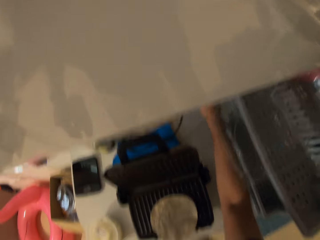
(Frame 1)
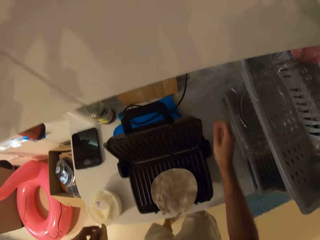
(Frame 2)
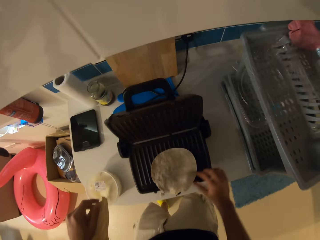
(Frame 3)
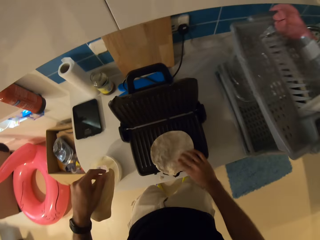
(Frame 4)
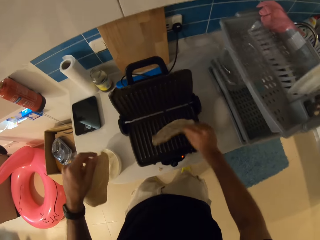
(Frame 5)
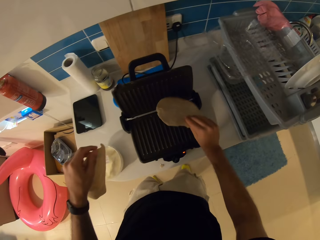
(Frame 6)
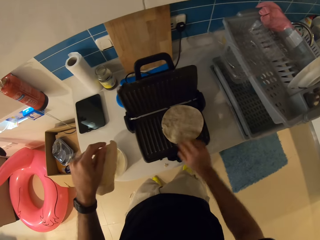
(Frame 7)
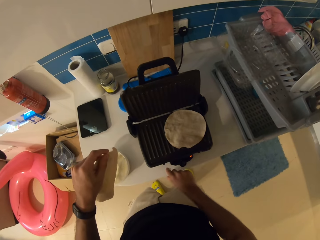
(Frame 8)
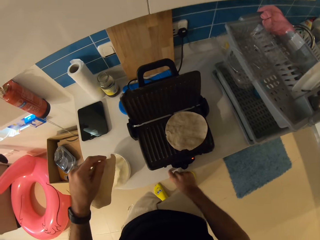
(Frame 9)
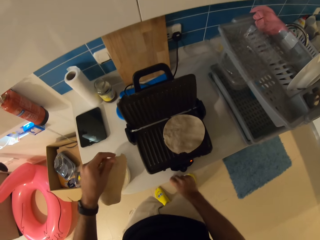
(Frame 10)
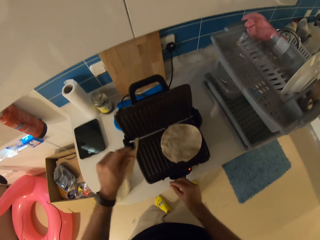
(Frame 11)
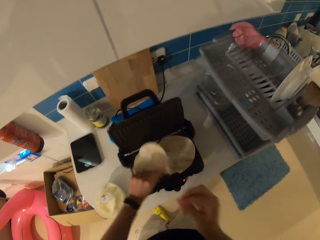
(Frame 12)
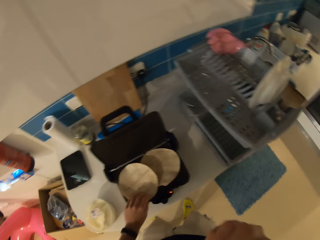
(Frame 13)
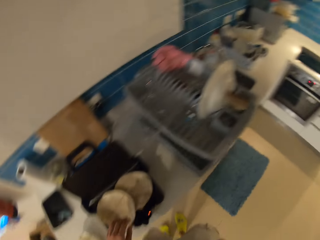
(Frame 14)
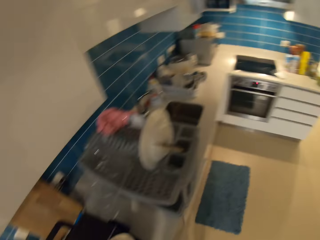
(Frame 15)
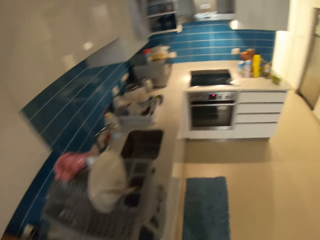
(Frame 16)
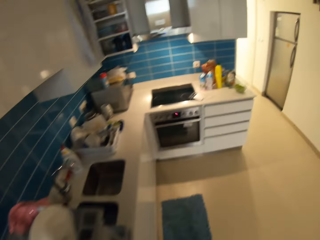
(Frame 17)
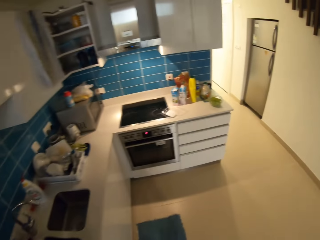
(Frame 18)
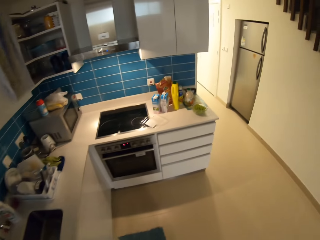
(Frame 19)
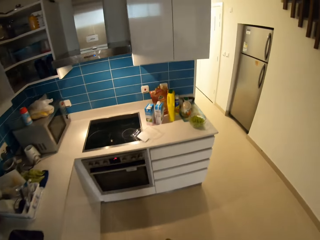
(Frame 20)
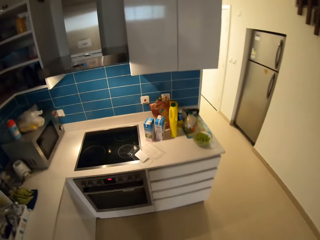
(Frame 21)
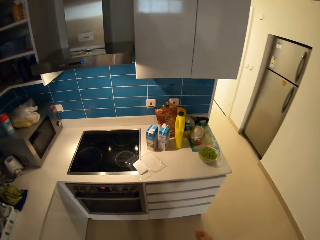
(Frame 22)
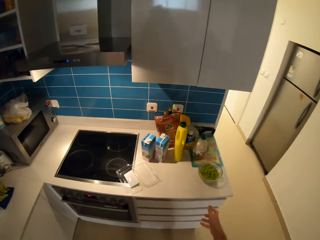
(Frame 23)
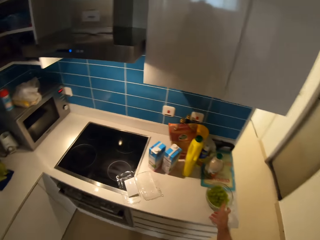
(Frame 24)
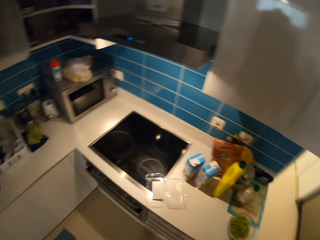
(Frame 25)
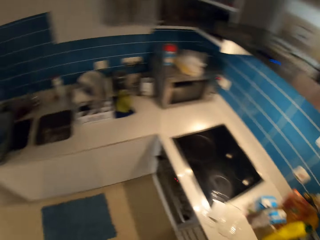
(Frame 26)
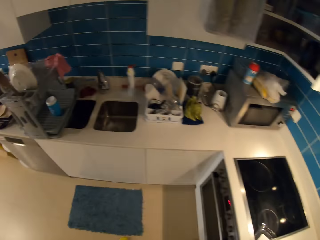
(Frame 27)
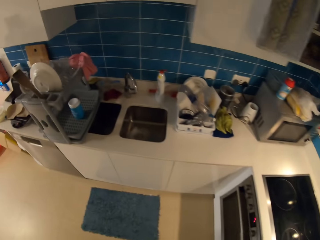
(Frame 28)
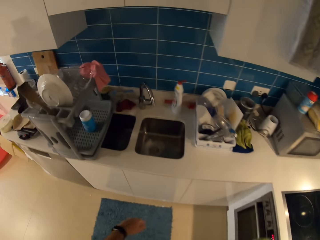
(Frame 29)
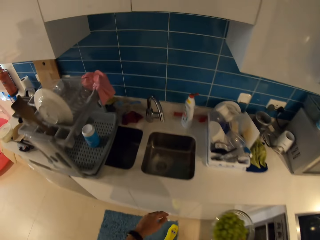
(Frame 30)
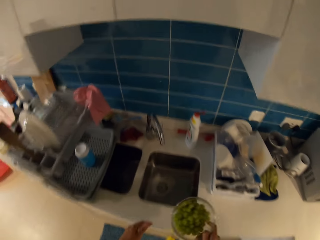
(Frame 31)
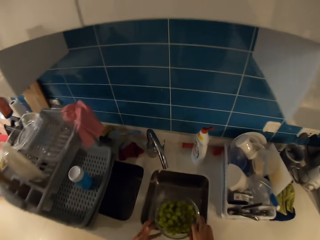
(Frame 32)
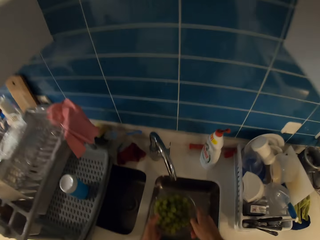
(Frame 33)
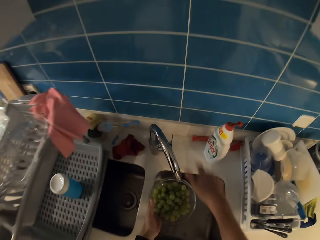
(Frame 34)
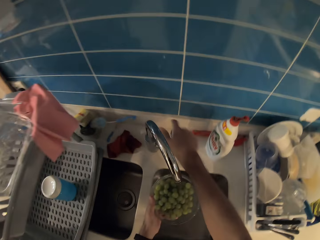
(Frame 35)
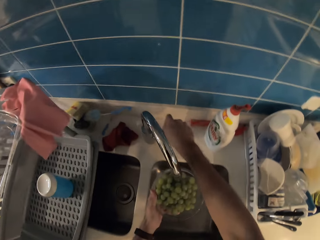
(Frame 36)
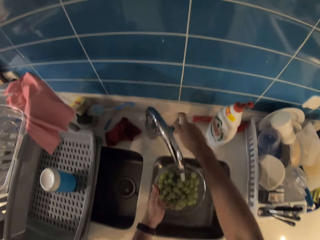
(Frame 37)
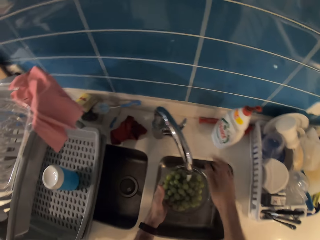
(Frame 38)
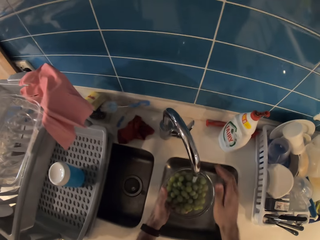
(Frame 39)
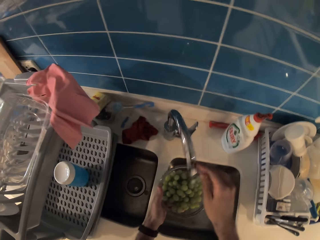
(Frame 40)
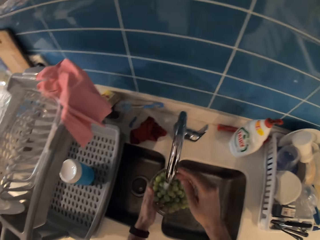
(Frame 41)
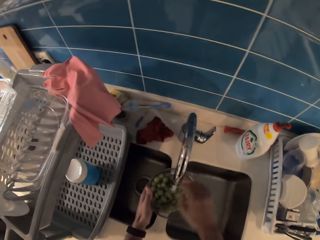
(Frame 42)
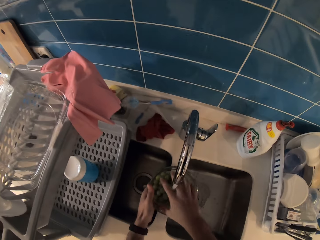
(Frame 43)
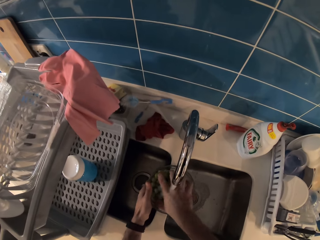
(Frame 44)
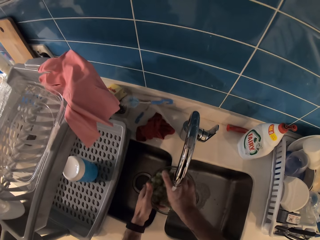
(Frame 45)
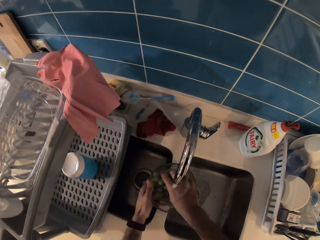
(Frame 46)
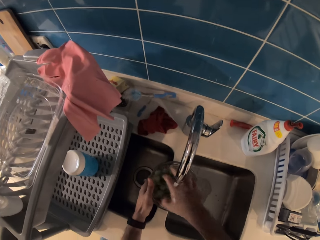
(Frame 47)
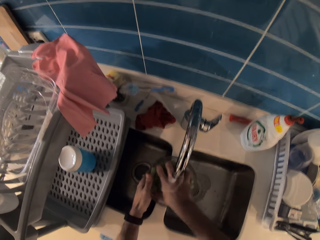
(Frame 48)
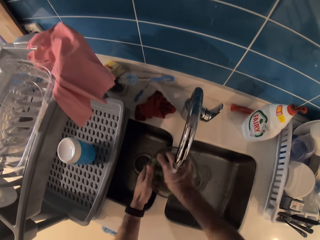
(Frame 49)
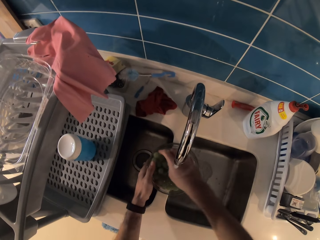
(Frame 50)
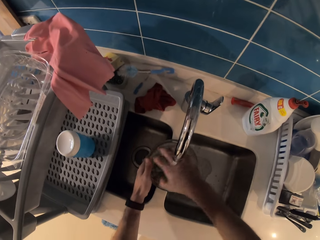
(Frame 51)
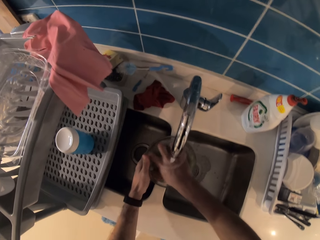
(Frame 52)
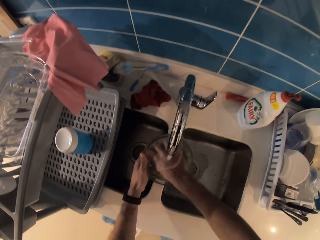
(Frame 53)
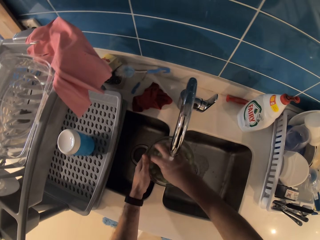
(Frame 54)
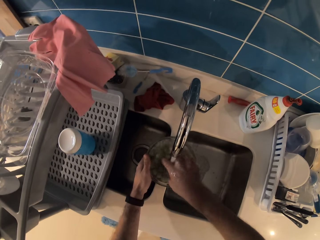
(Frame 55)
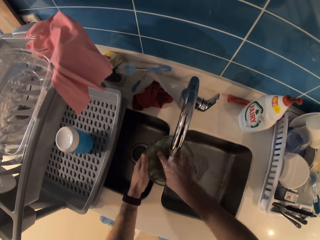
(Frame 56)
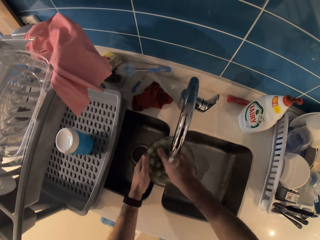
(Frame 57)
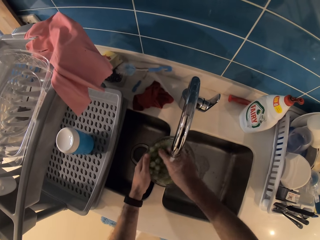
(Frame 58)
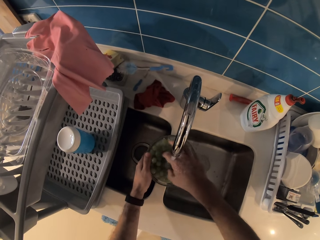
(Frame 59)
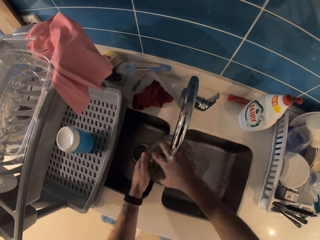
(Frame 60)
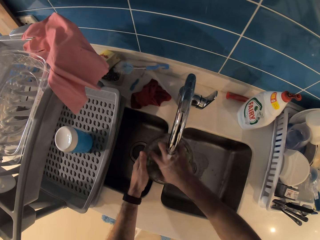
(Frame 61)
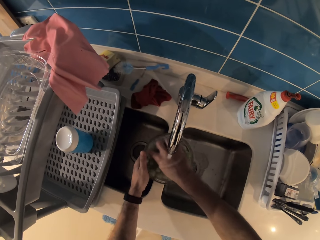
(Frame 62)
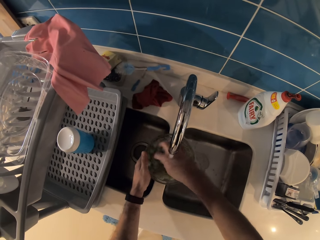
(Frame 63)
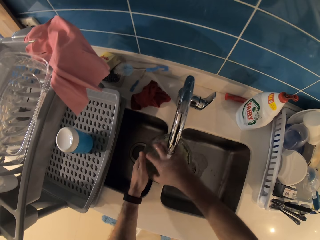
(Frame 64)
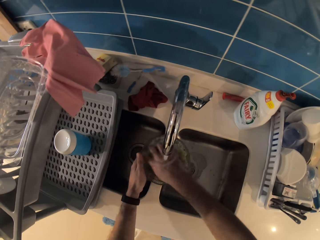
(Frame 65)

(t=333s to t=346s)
The camera wearer turns the grill toaster on. He picks the dough or flatbread using the right hand. He places the flatbread in his hands on the toaster. He puts his hand on the table. He puts the dough on the left hand on the grill toaster. He walks towards the counter. He picks up the bowl of grapes from the kitchen counter with his right hand. He walks towards the sink. He passes the bowl of grapes in his right hand to his left hand. He opens a tap knob with his right hand. He moves the tap. He rinses the grapes in the bowl with his right hand.

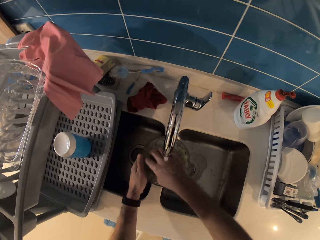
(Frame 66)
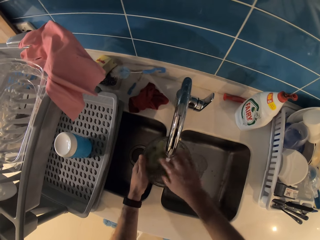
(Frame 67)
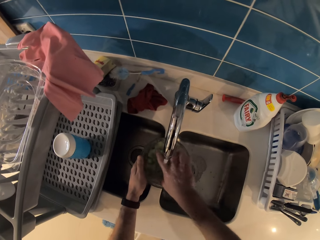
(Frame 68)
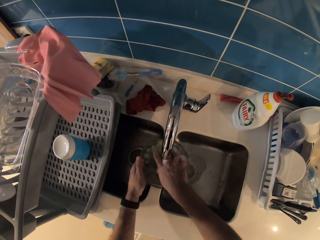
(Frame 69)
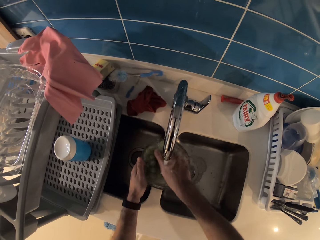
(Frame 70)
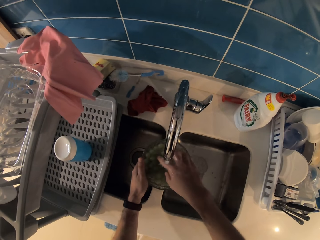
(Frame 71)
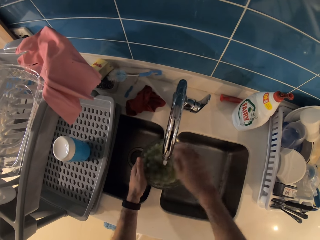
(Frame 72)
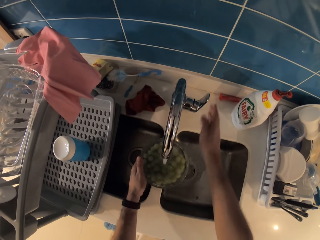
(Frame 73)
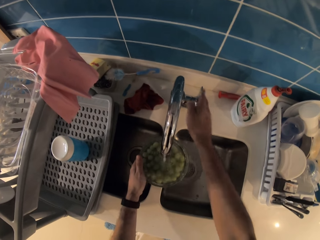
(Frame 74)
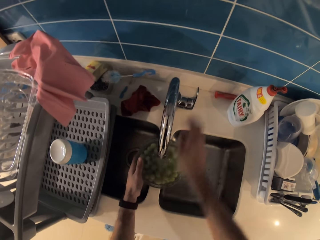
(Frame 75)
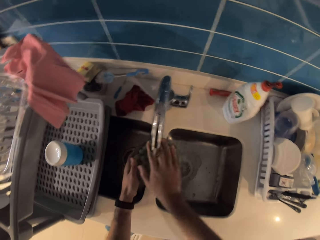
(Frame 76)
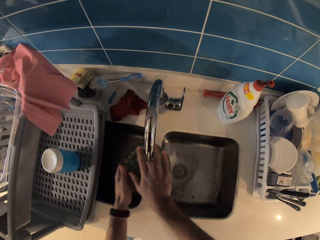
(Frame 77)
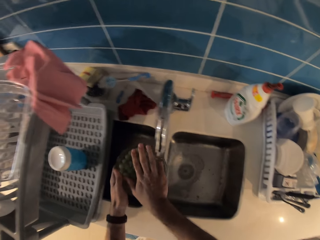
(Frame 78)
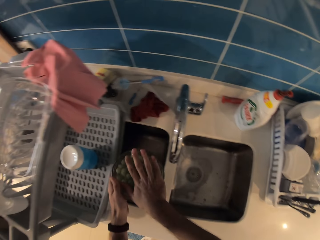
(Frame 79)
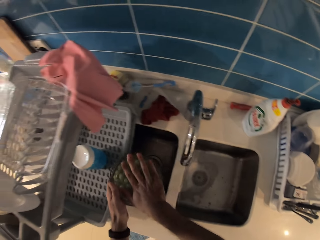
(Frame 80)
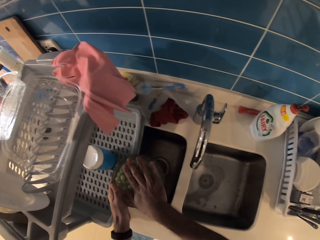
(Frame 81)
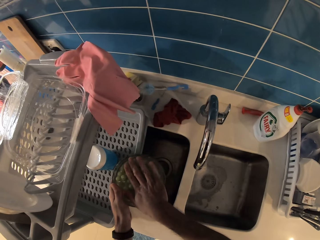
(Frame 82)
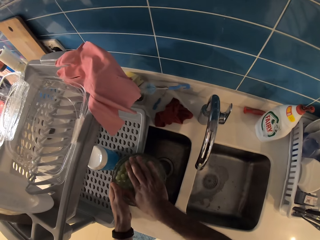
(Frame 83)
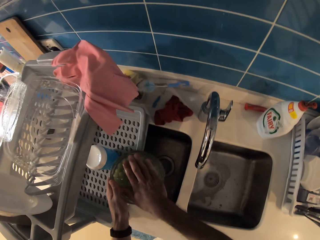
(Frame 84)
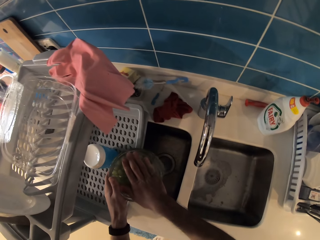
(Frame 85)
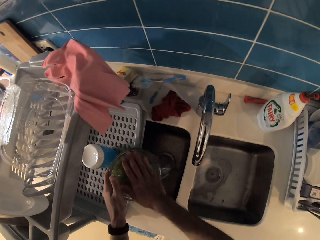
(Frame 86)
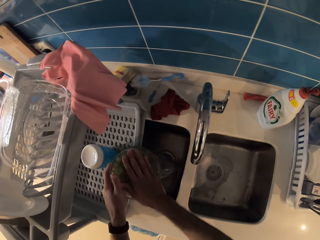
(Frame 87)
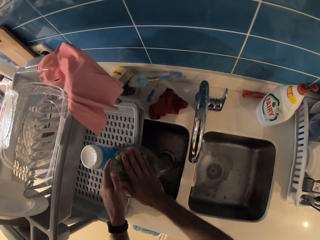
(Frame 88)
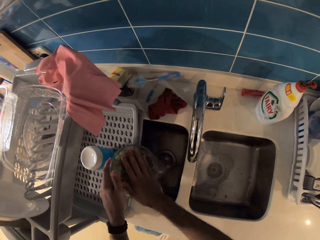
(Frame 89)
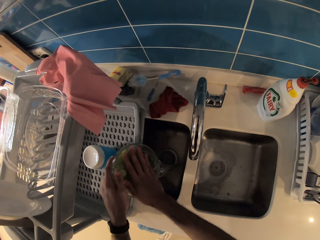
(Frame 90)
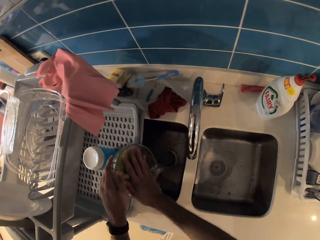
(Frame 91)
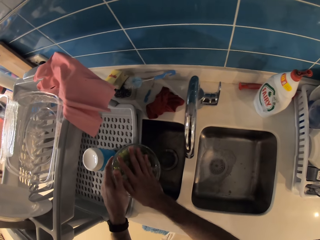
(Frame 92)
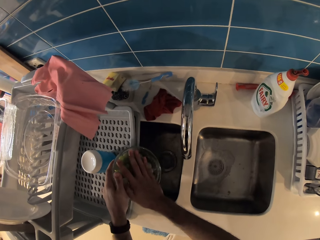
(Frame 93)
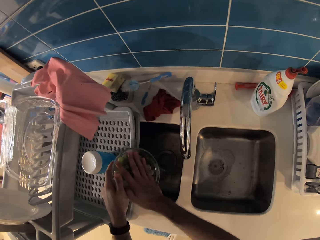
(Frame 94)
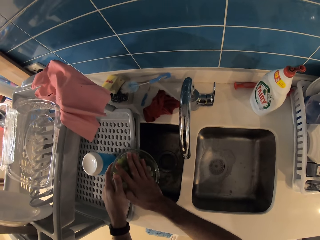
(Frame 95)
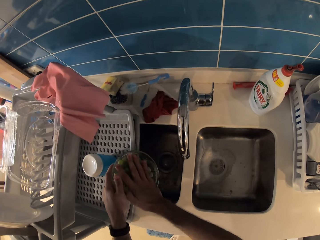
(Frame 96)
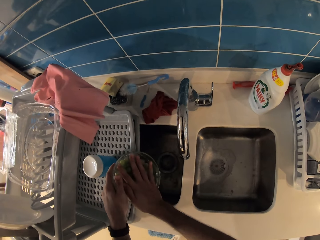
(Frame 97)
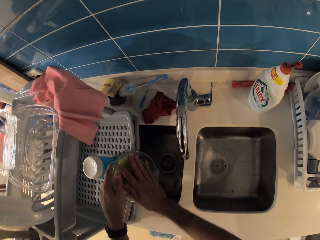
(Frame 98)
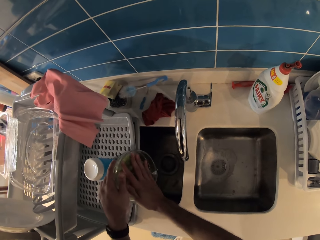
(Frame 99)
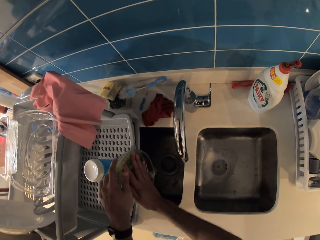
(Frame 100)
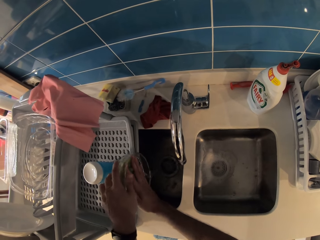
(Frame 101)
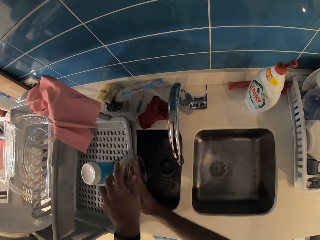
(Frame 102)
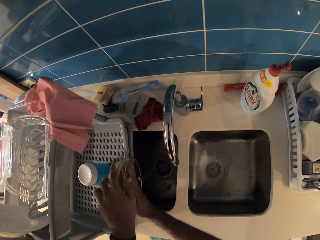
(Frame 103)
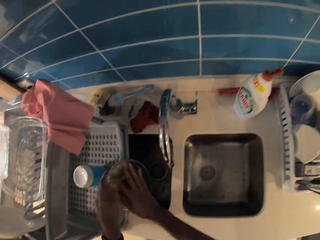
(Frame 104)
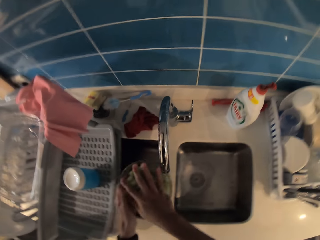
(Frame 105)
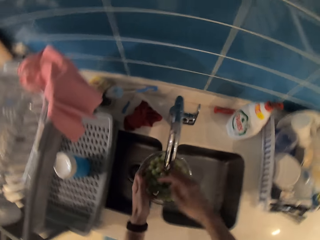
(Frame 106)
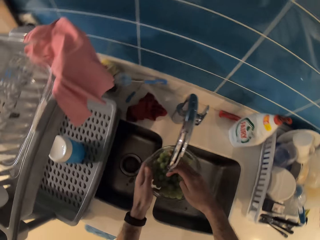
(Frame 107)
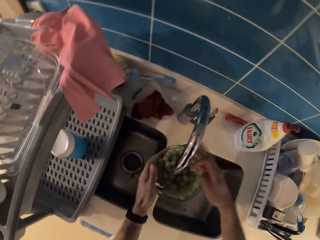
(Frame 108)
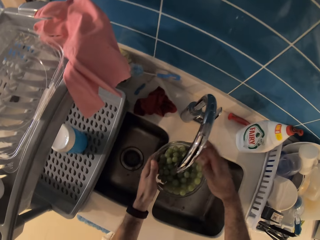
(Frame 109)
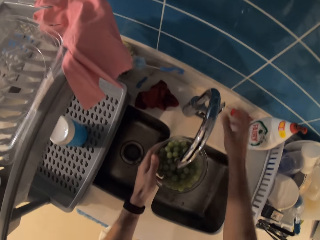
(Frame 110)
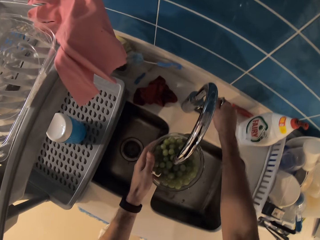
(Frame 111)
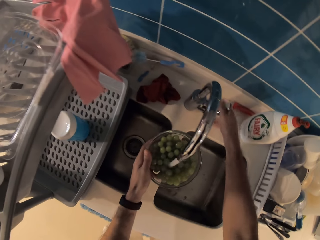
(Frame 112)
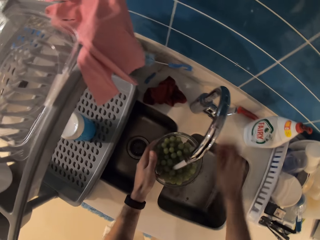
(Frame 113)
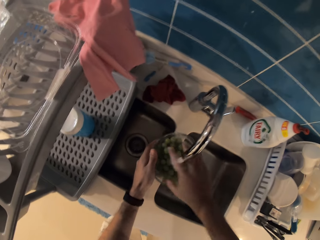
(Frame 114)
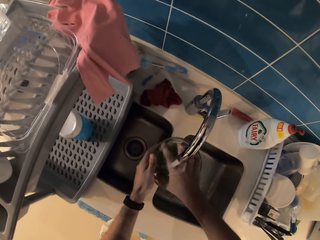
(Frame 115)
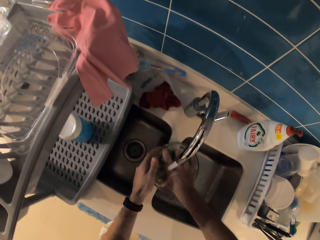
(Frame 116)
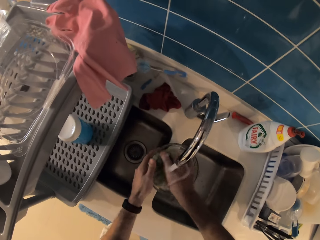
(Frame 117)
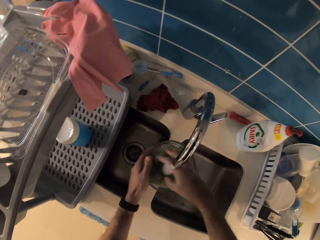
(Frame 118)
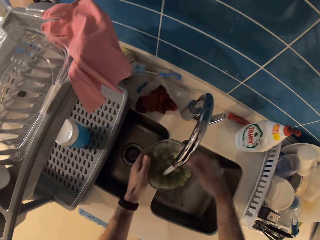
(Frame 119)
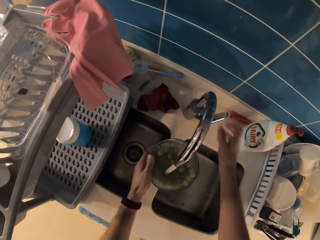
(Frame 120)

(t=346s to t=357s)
The camera wearer closes the tap knob with his right hand. He turns the tap on. He places his hand on the bowl. He drains the water from the bowl. He opens the tap knob with his right hand. He rinses the grapes in the bowl with his right hand.
